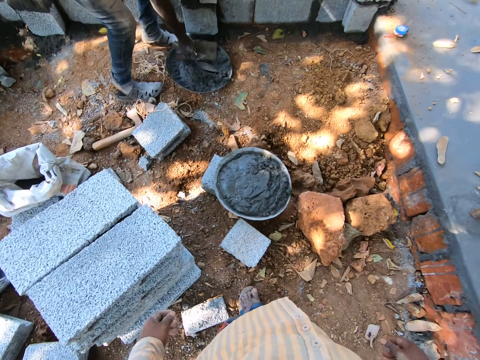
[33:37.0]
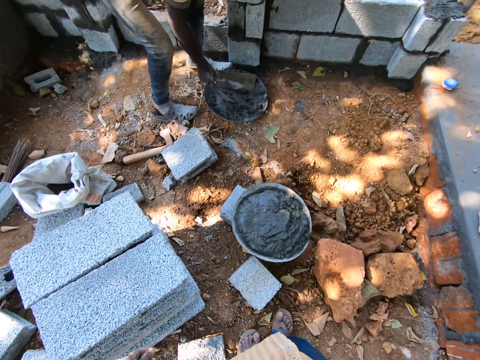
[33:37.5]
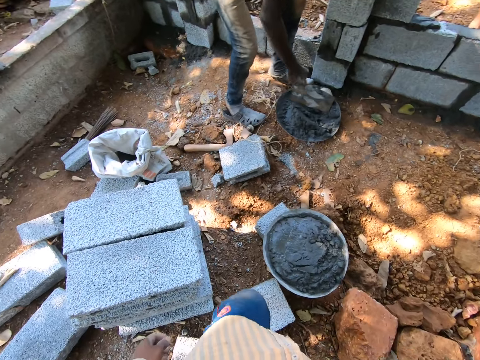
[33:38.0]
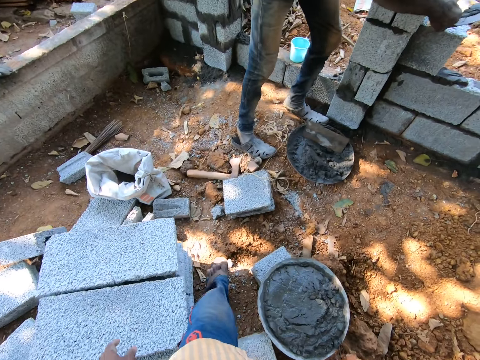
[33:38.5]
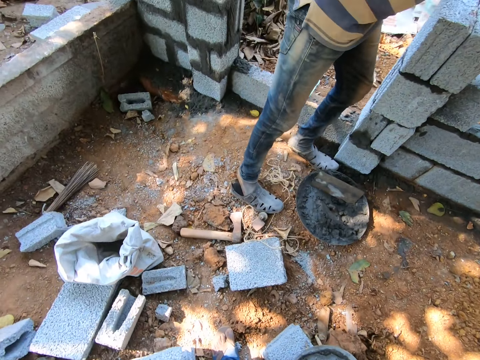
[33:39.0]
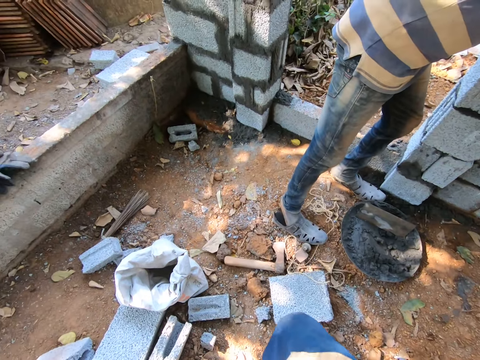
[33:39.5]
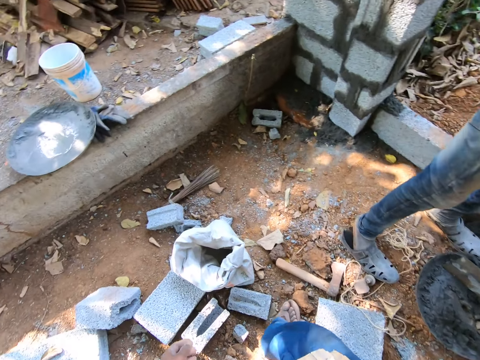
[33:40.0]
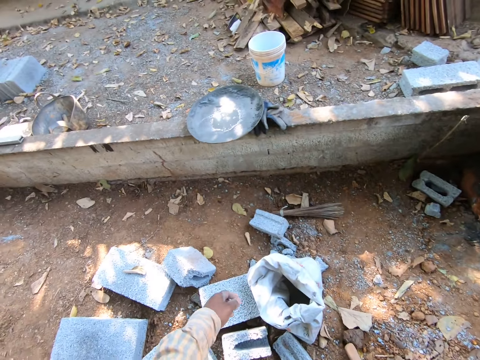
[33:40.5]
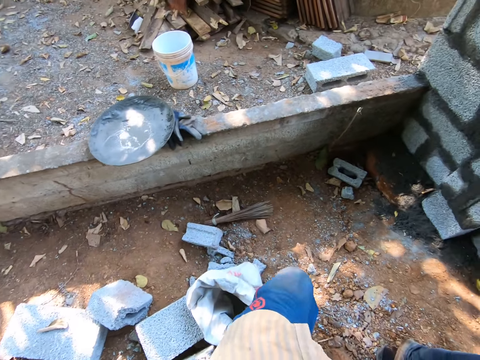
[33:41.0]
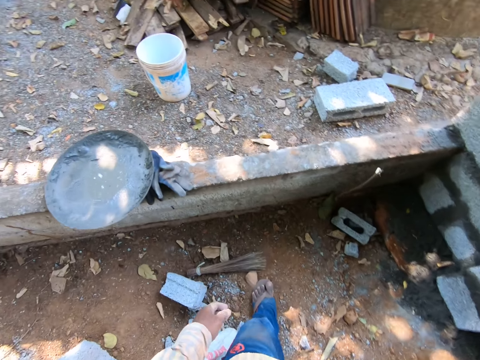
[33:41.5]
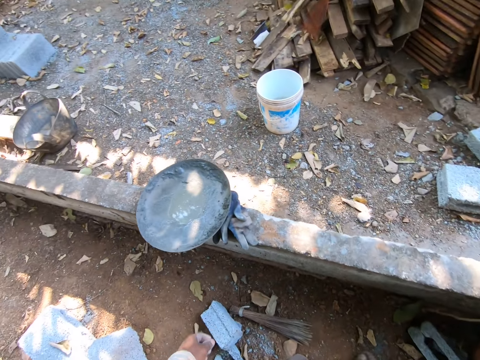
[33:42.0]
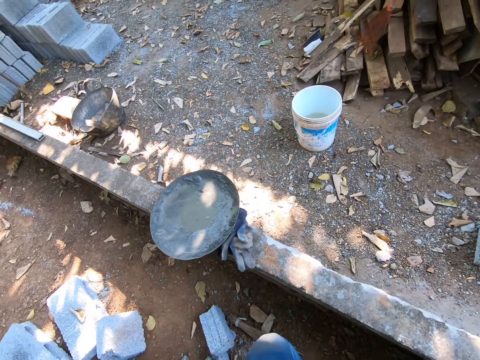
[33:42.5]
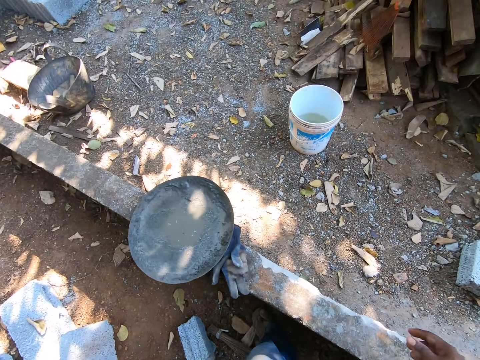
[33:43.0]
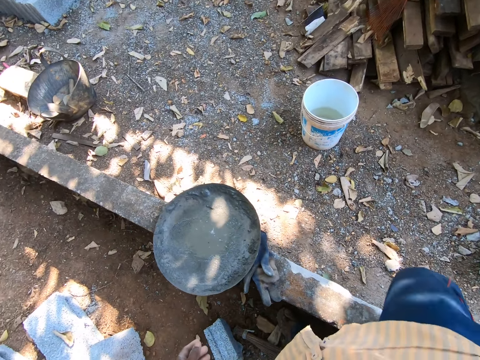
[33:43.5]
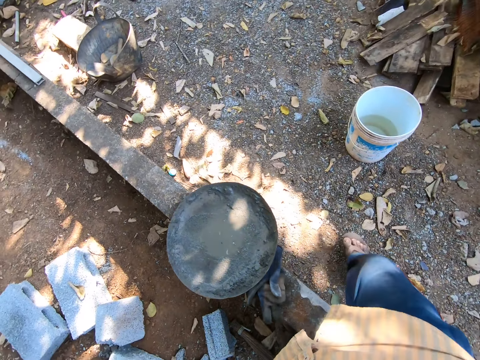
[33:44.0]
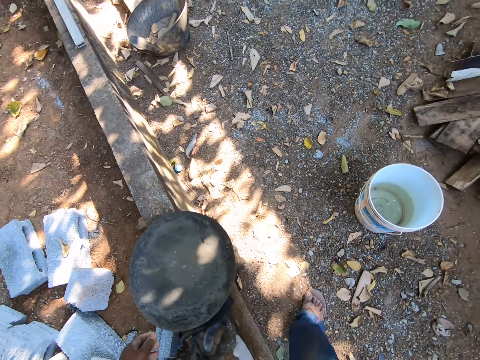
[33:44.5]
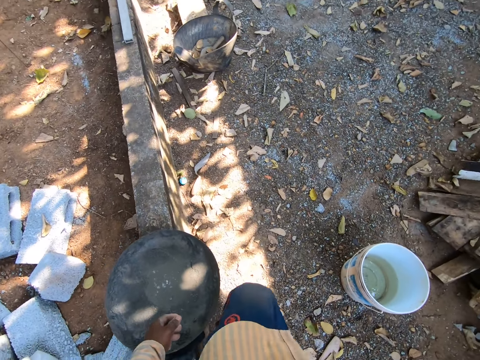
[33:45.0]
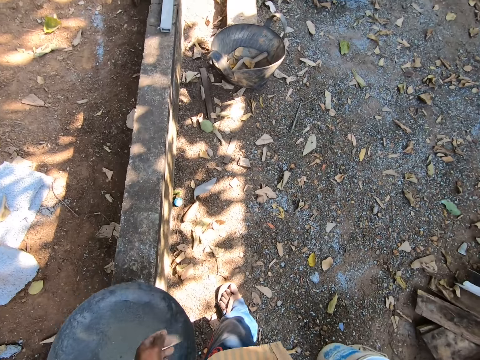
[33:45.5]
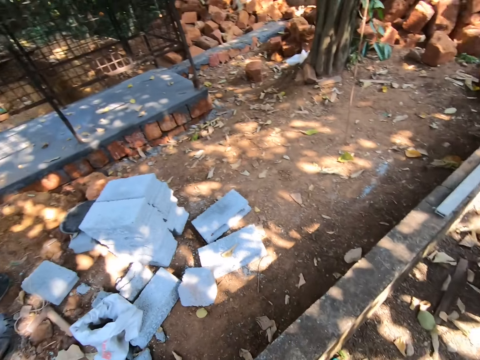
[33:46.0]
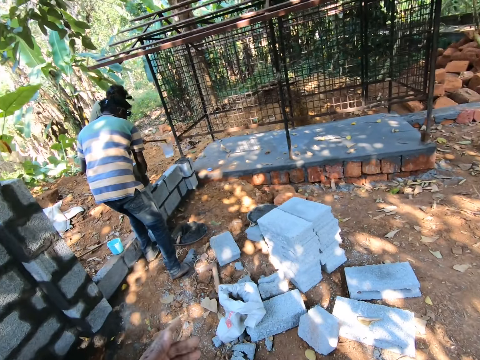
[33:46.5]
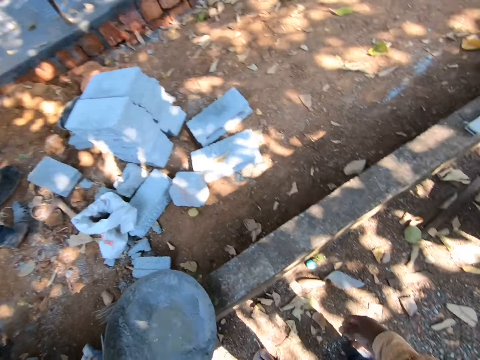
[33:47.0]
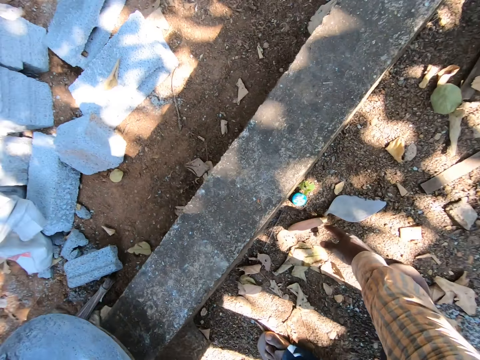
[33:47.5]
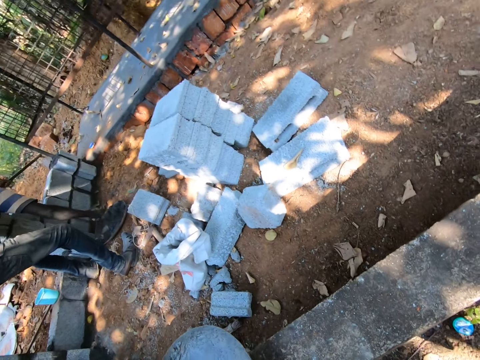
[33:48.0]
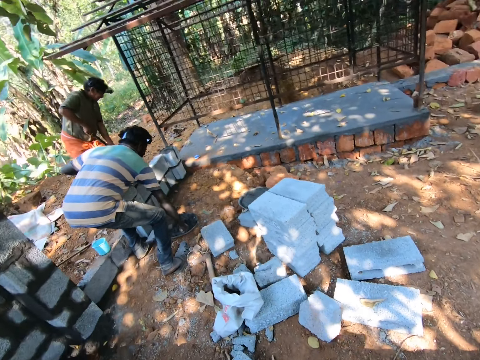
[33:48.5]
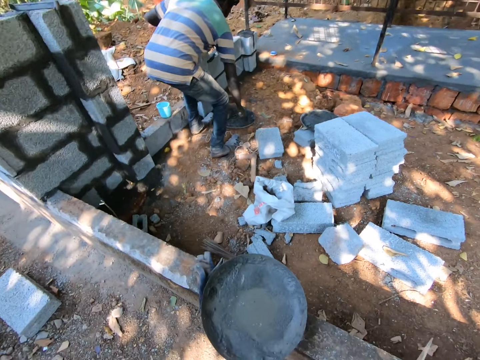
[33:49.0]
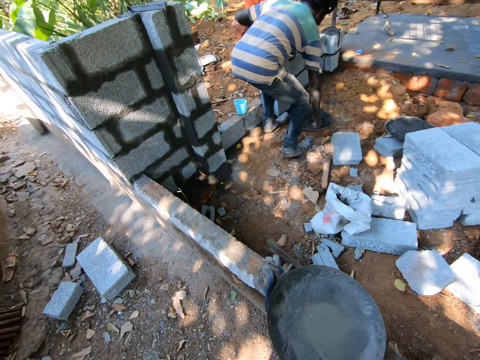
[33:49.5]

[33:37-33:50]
The man picks the trowel from the head pan with his right hand, scoops cement with the trowel in his right hand, and plasters the brick wall with the trowel in his right hand. The camera wearer walks in a site. He picks the brick trowel from the floor with his right hand. The man scoops cement from the head pan with the trowel in his right hand.

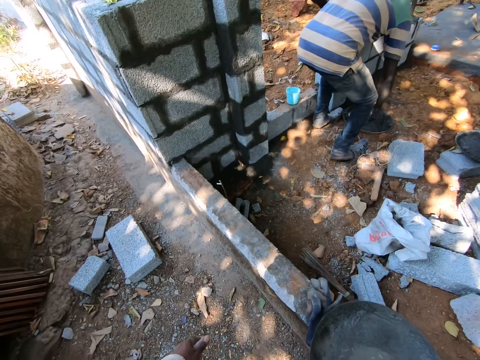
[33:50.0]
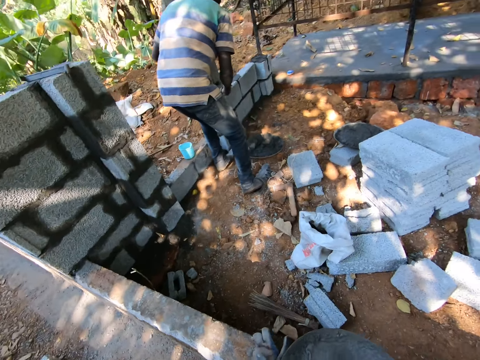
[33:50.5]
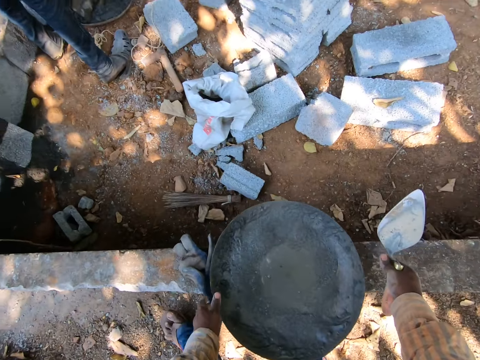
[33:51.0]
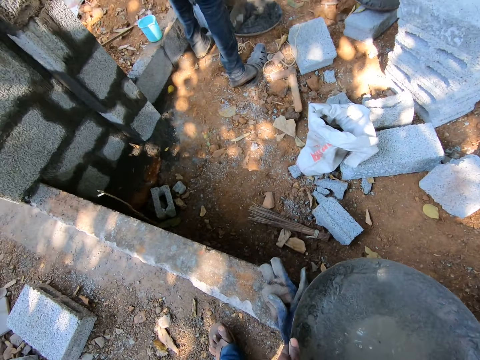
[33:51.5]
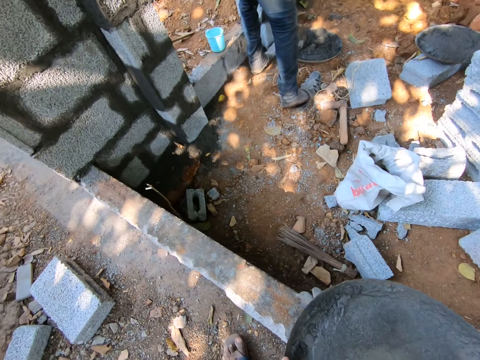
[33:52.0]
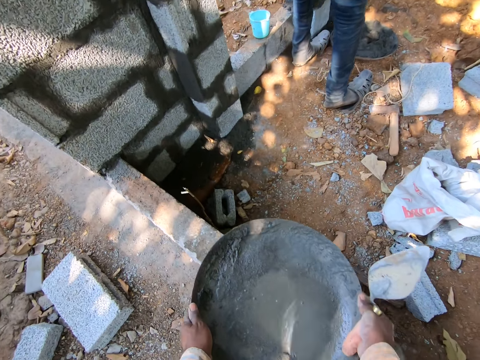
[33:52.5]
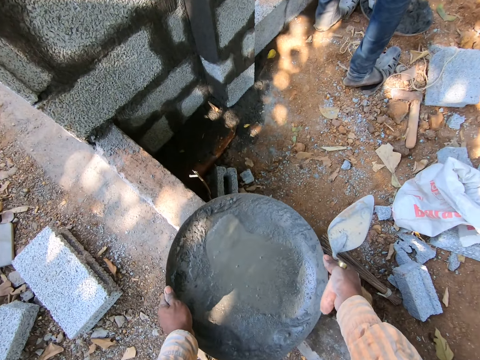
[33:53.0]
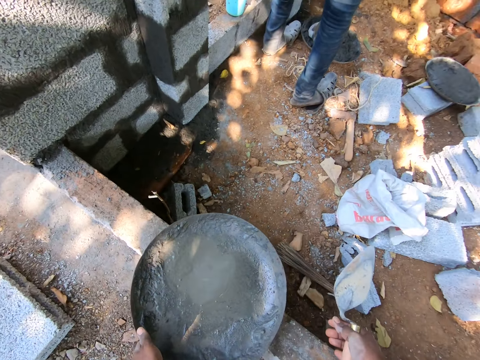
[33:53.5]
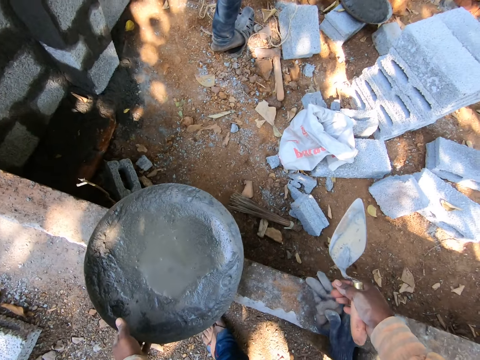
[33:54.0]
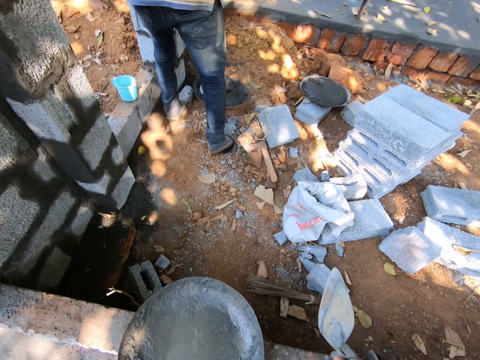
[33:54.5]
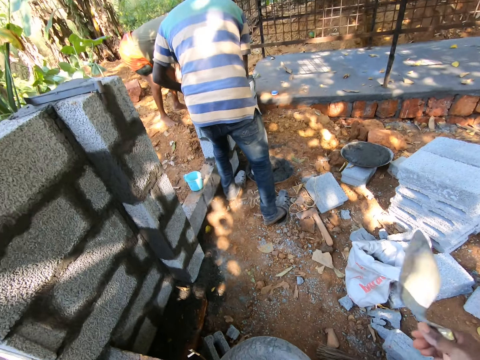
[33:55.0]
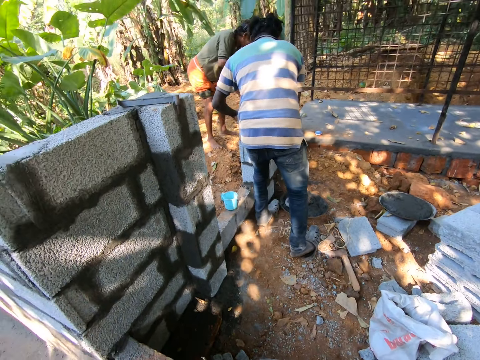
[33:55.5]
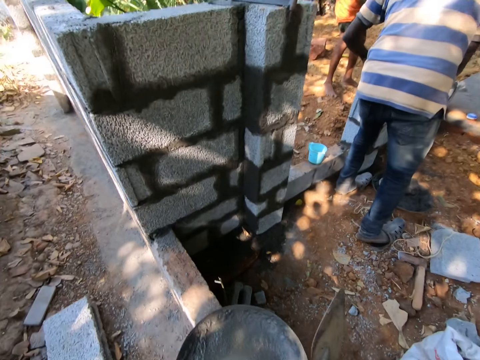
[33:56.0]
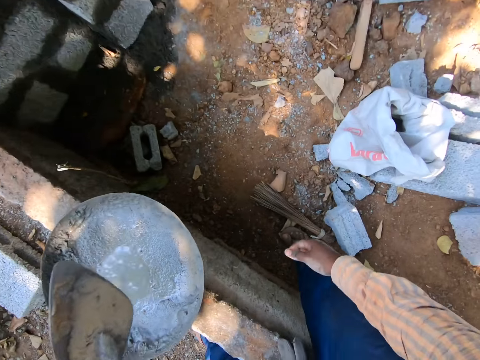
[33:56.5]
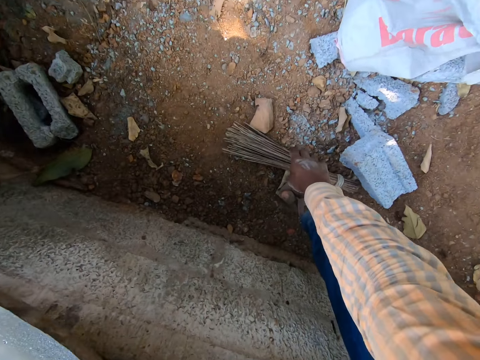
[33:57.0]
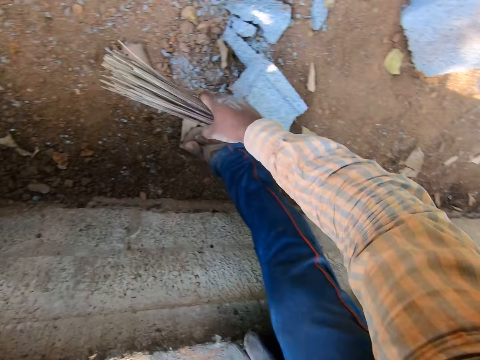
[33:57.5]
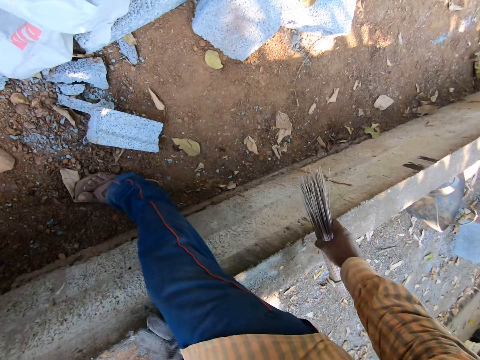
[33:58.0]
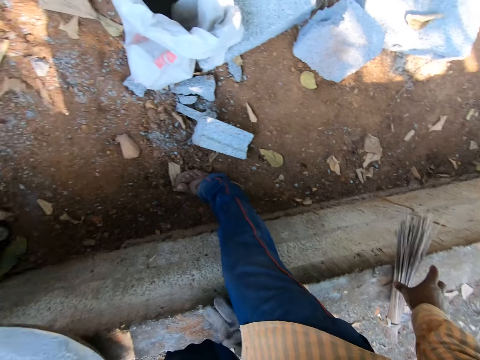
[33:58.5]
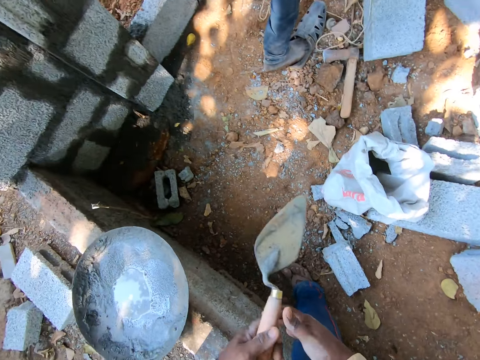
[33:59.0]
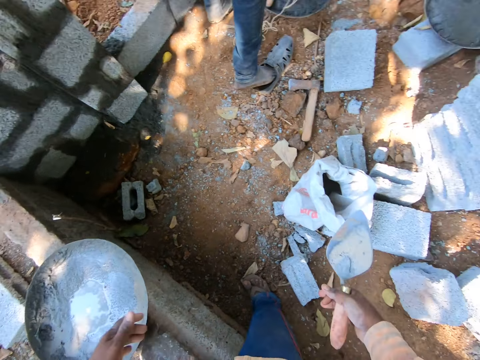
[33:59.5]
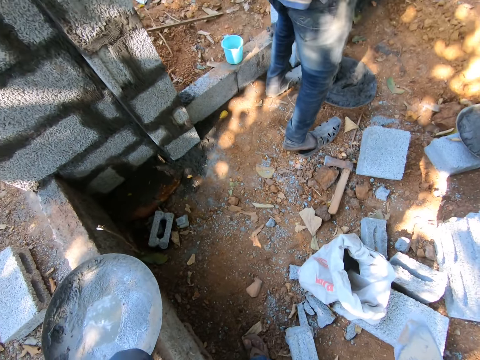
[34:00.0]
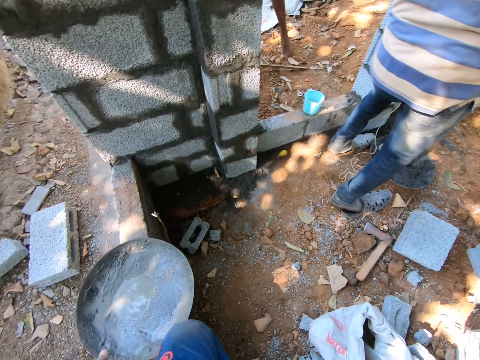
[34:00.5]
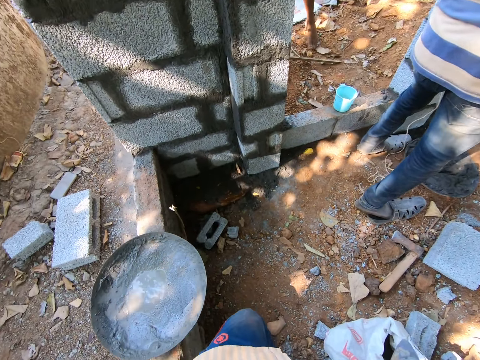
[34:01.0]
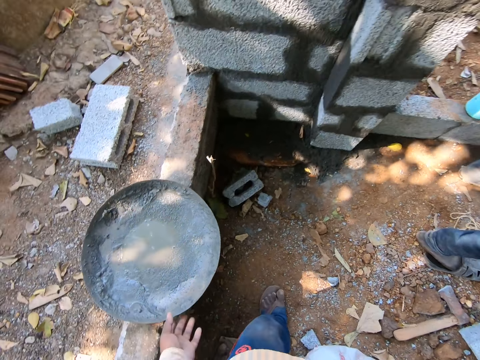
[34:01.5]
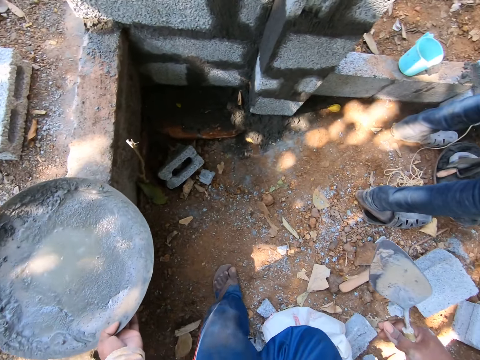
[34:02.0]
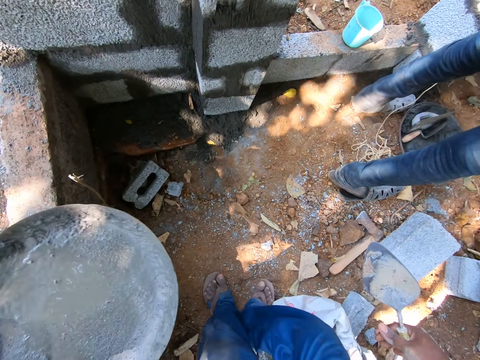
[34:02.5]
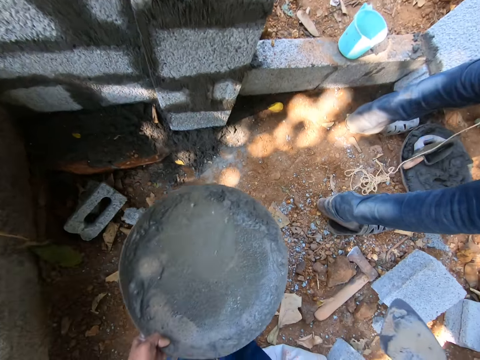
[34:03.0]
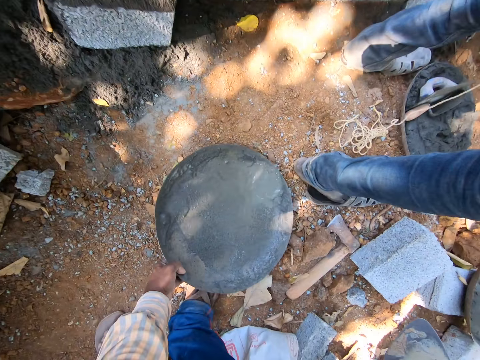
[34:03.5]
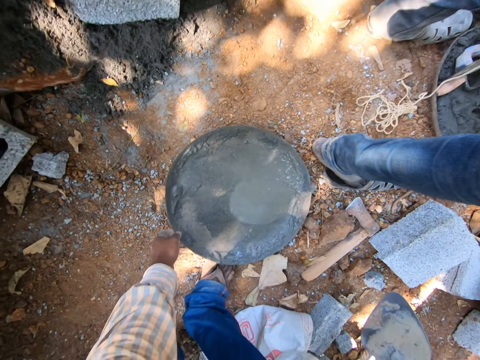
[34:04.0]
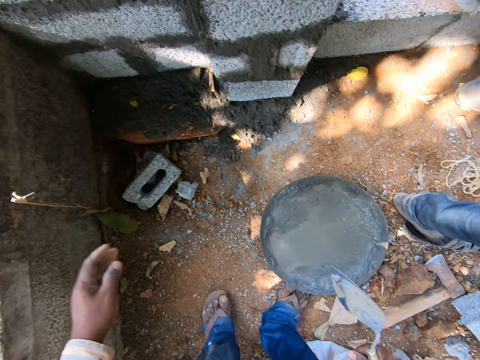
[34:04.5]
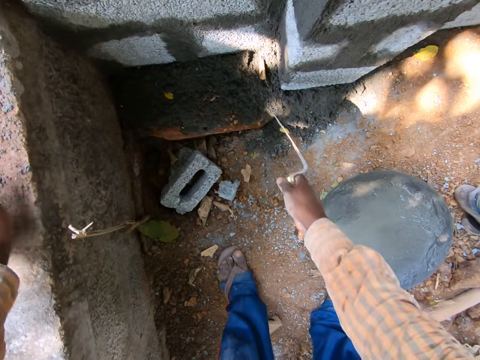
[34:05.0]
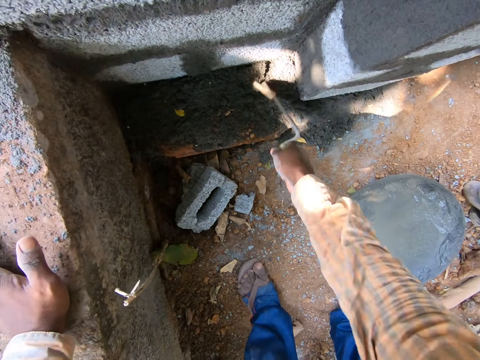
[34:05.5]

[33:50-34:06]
The man plasters the brick wall with the trowel in his right hand. The camera wearer lifts a head pan with both hands. He drops the head pan with both hands. He passes the trowel to his left hand. He picks a broom with his right hand. He drops the broom from his right hand. He puts a brick on the wall. He passes the trowel to his right hand. He picks the head pan with his left hand. He holds the tray. He drops the head pan on the floor with his left hand. He scoops out sand with the trowel in his right hand from stacked bricks.
